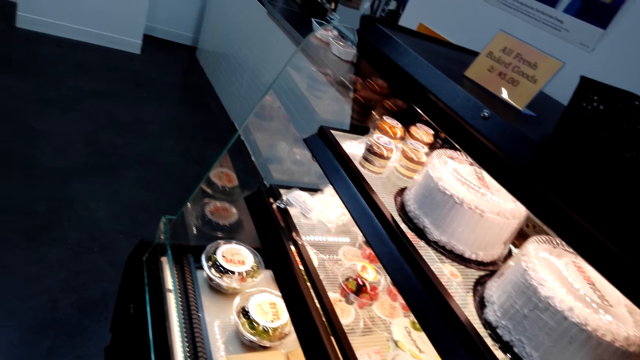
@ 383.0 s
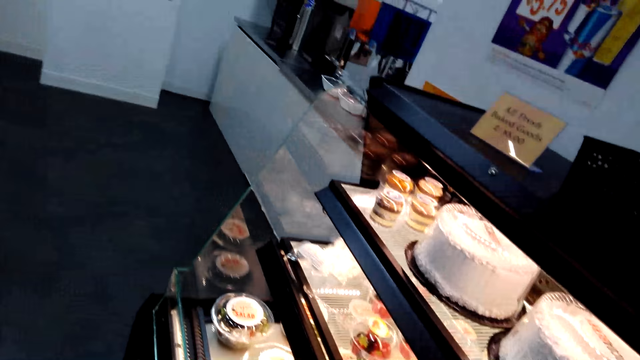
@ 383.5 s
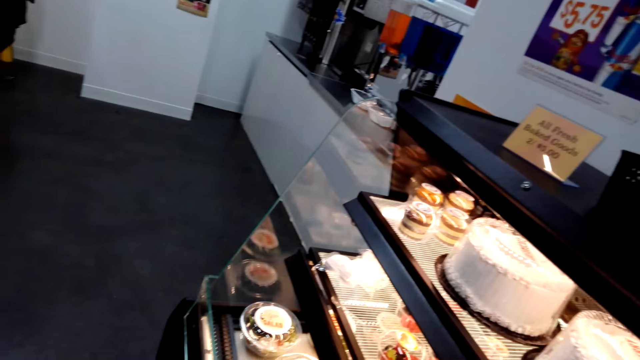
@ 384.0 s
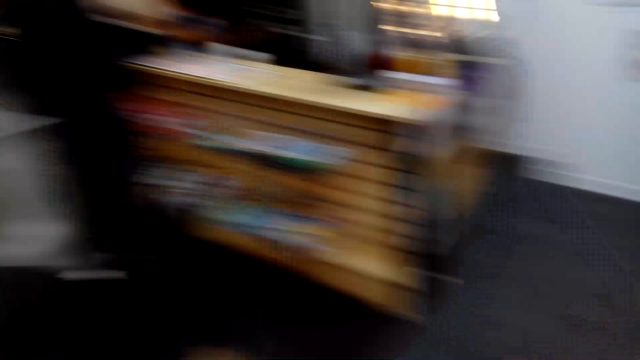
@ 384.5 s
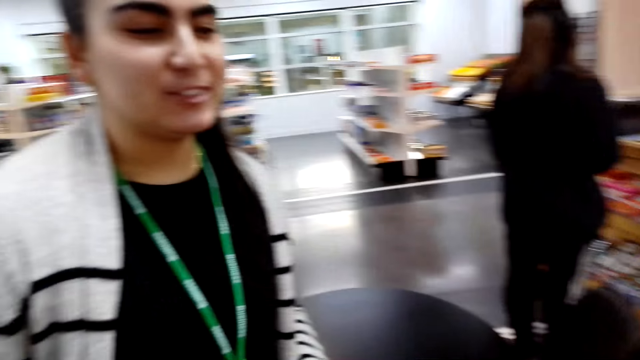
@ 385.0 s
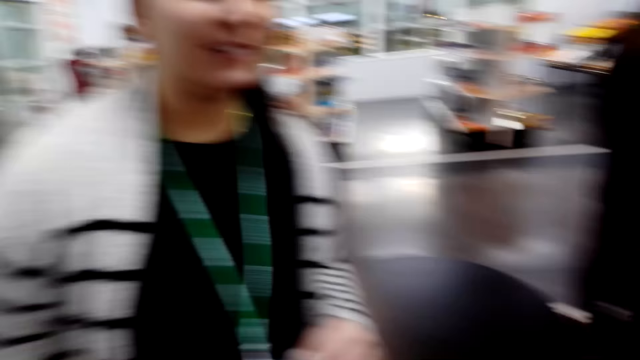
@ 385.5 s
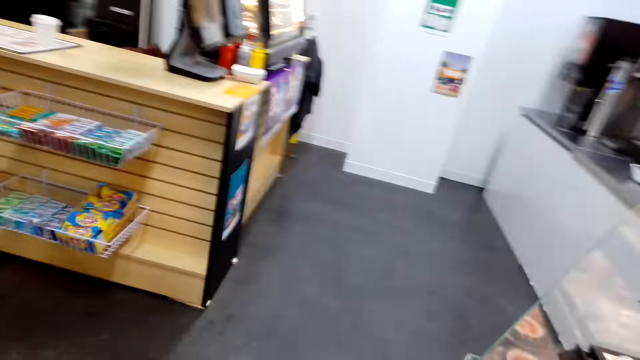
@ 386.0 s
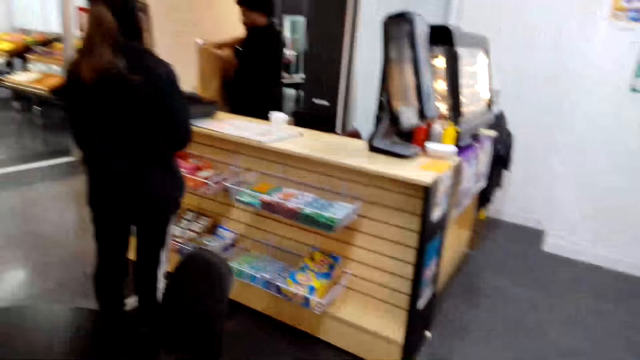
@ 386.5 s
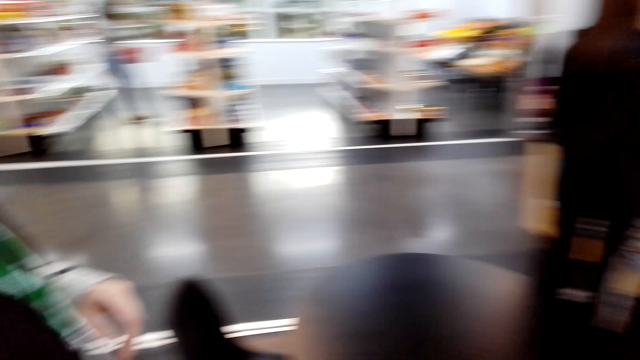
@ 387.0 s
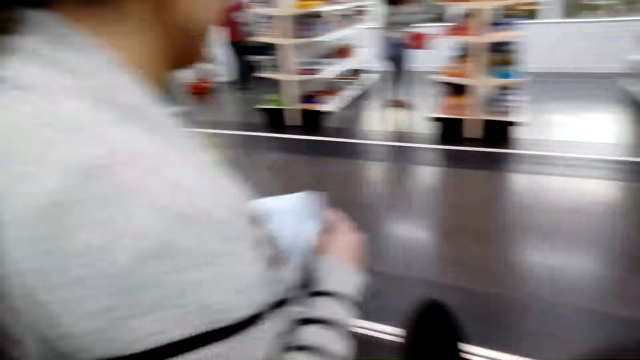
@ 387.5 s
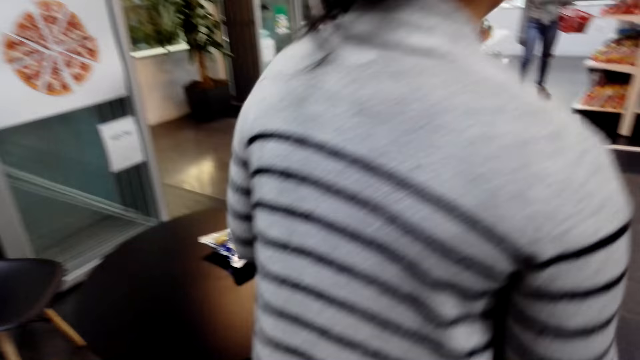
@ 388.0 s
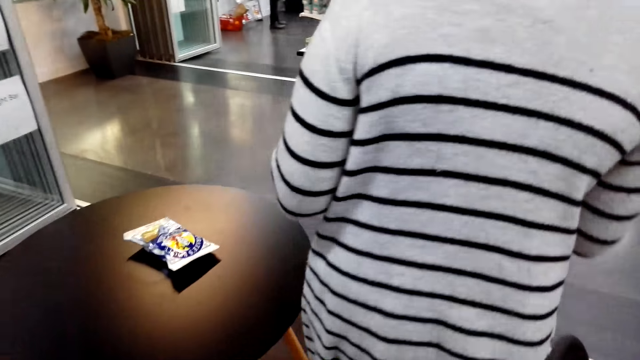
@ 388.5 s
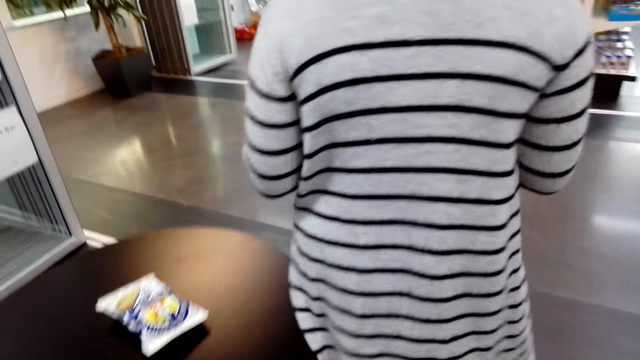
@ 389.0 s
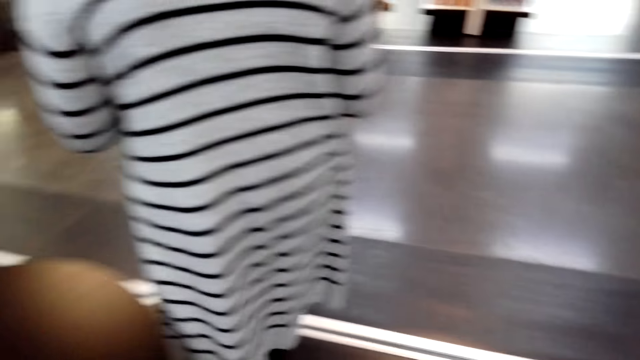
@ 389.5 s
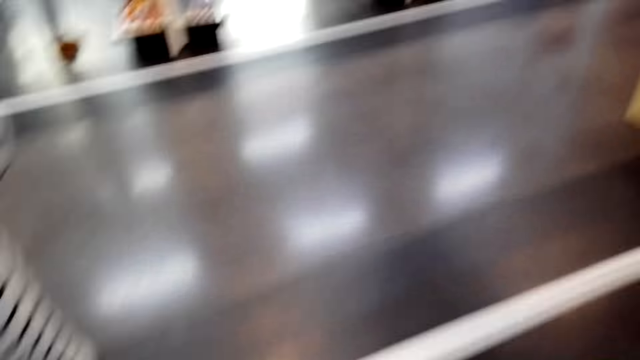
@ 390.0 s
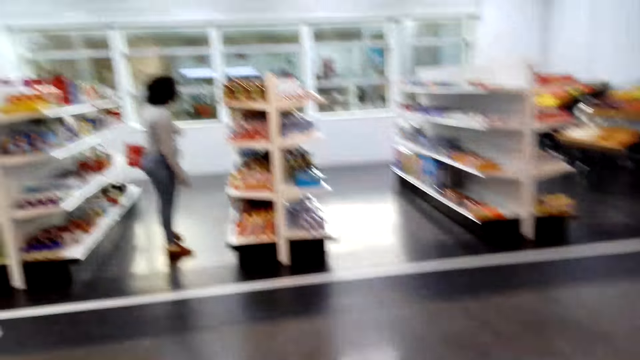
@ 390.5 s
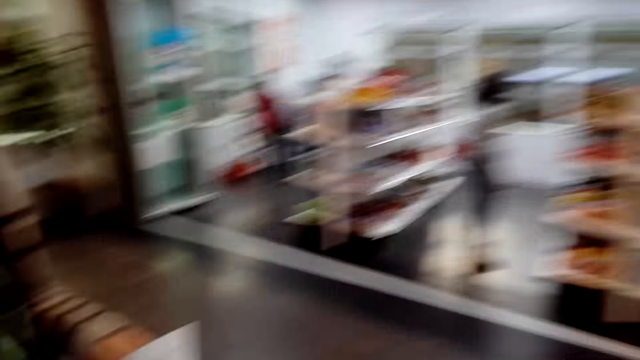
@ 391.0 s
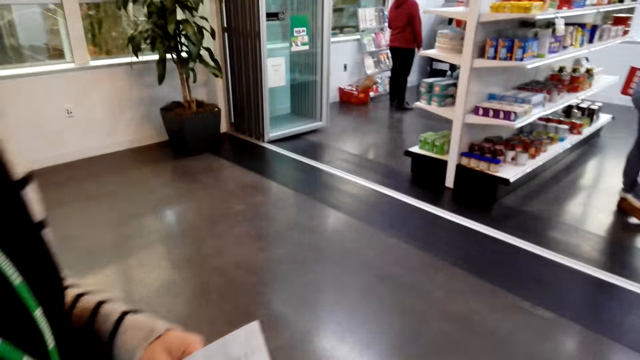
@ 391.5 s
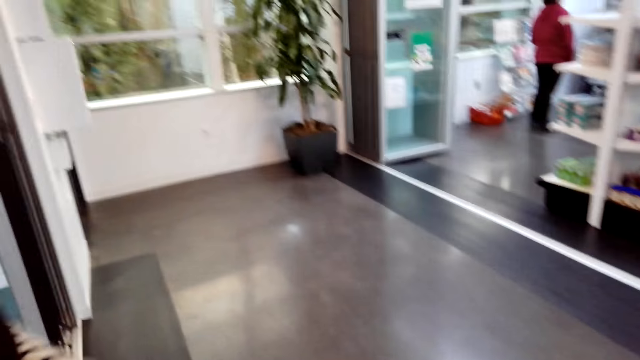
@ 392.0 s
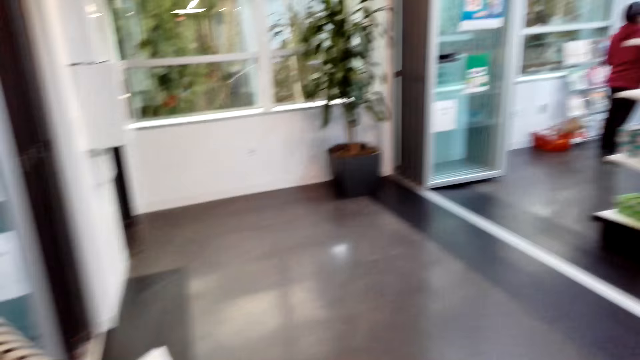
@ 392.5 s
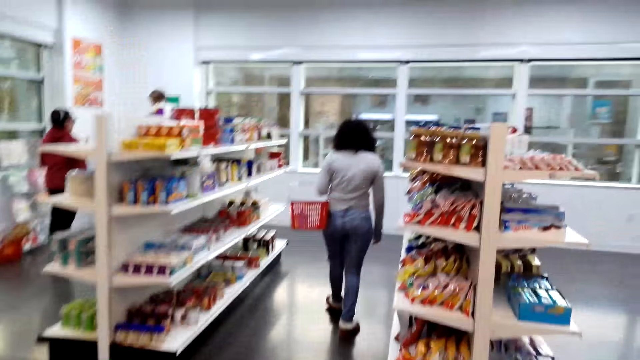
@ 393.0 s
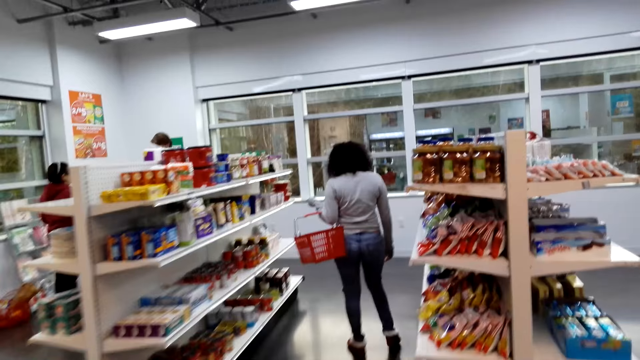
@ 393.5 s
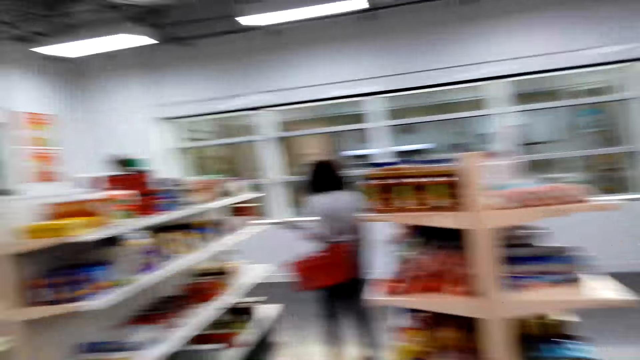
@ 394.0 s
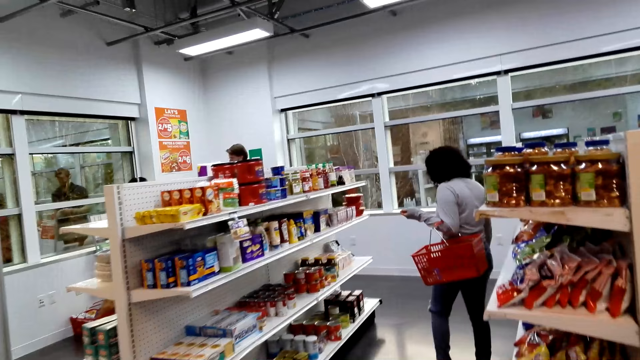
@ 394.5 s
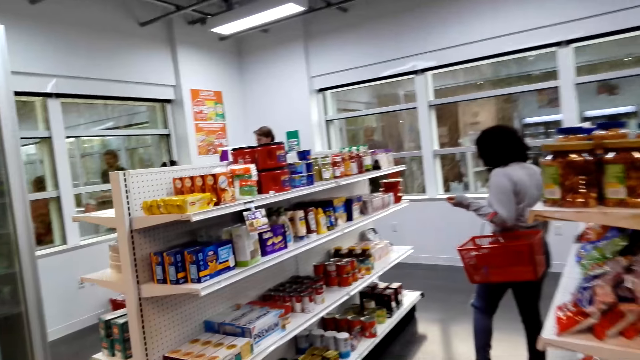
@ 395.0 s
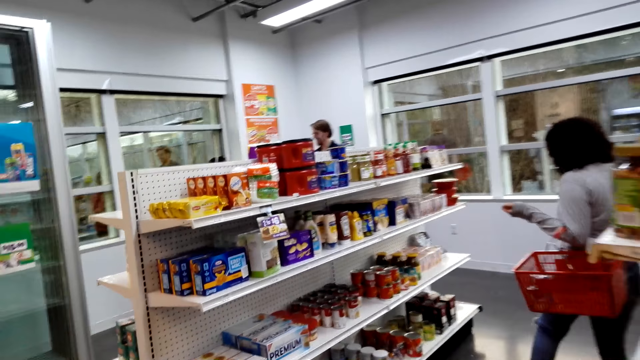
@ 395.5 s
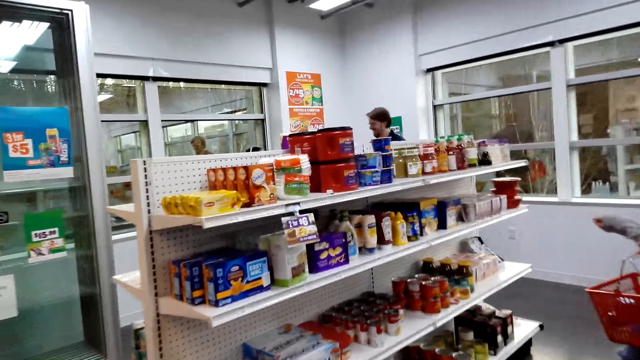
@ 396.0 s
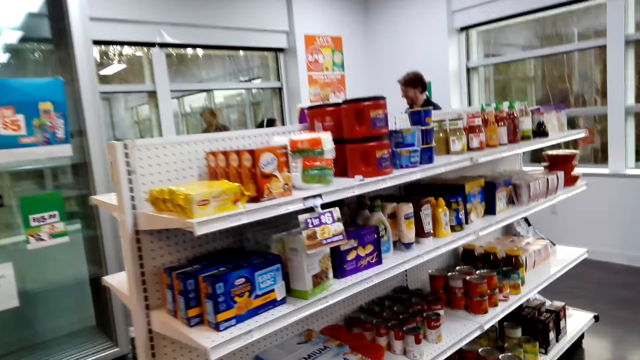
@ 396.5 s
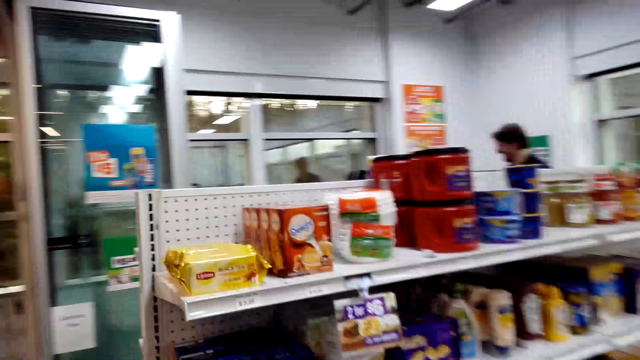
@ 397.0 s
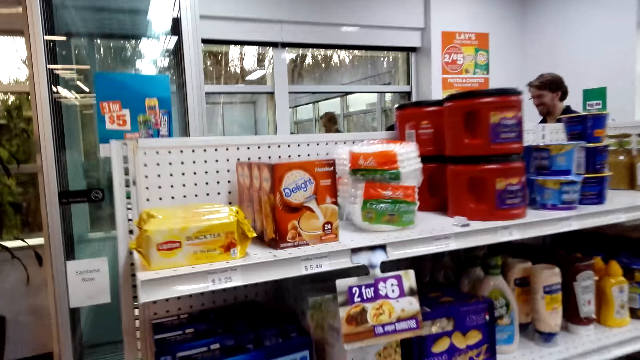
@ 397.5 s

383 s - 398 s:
A lady dialogues with the camera wearer. The lady takes the shopping list paper. A woman walks in the supermarket. The camera wearer walks in the supermarket. Another lady carries a shopping basket. A man looks at the shopping list.

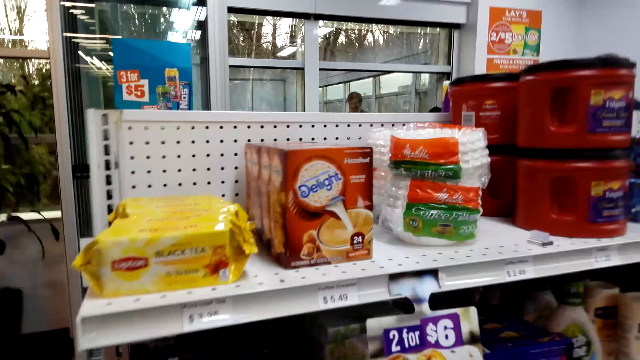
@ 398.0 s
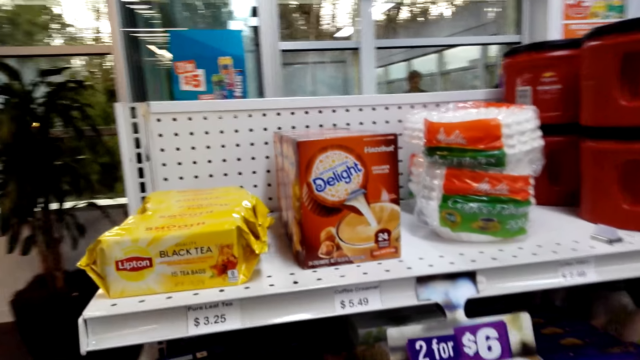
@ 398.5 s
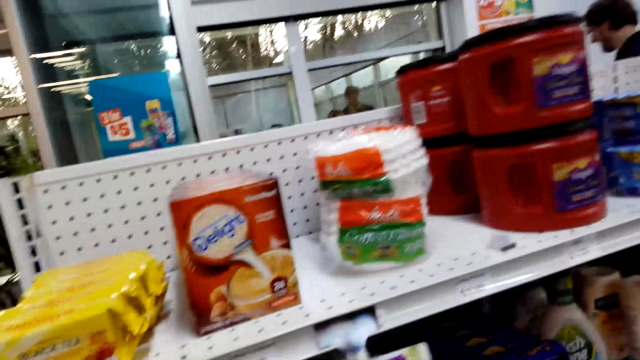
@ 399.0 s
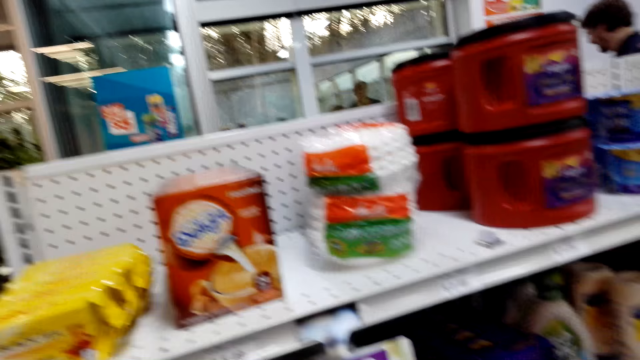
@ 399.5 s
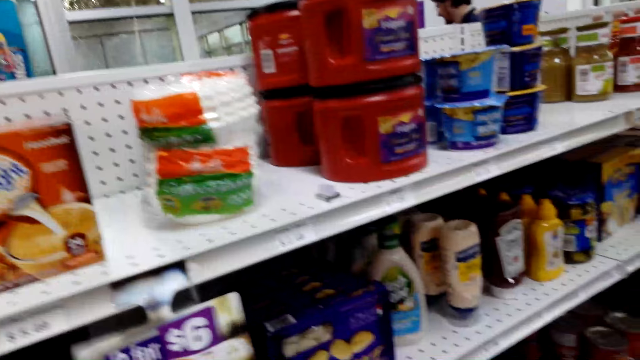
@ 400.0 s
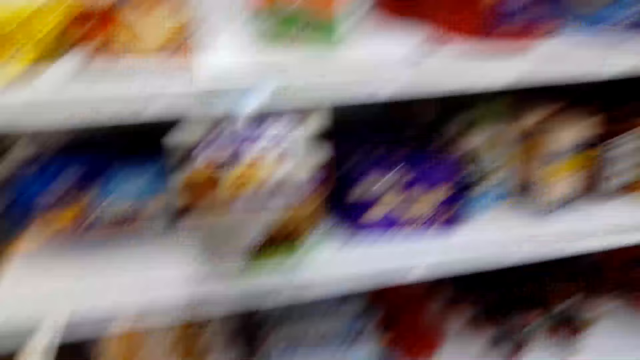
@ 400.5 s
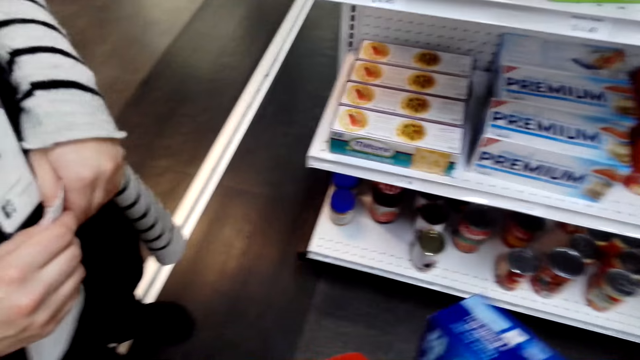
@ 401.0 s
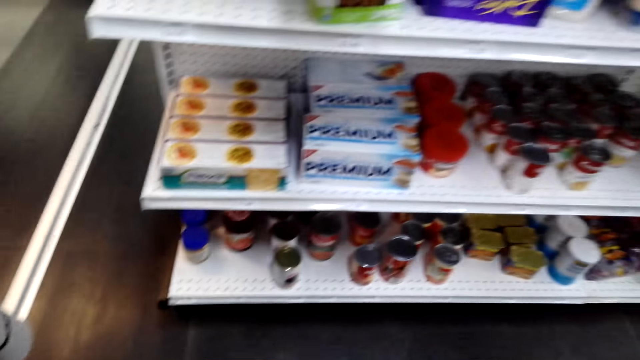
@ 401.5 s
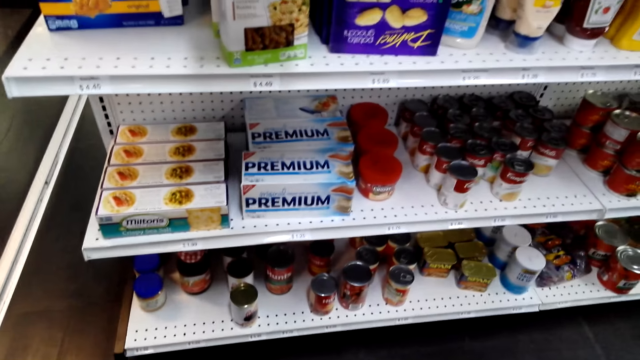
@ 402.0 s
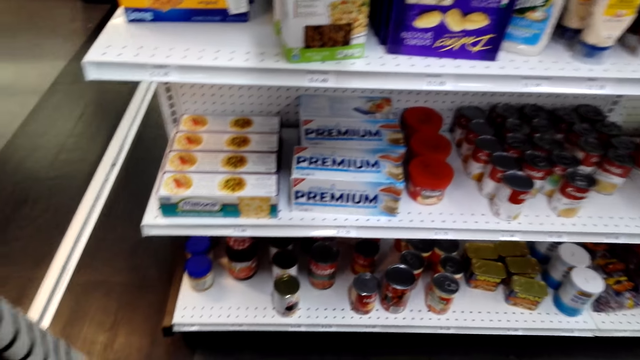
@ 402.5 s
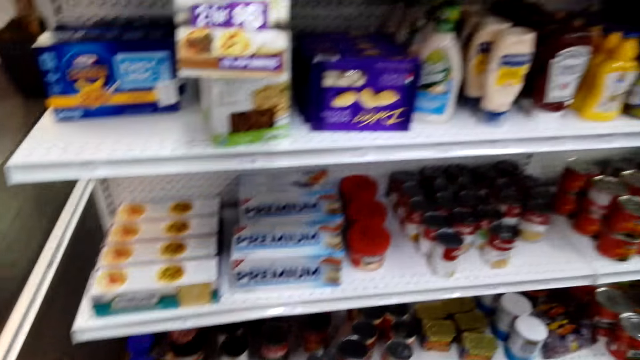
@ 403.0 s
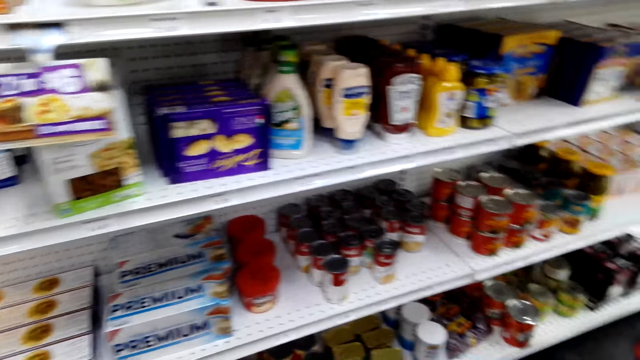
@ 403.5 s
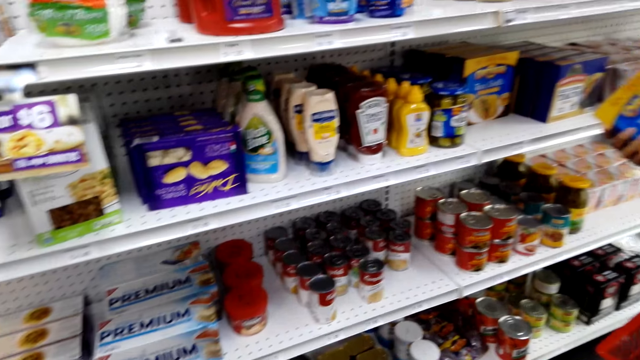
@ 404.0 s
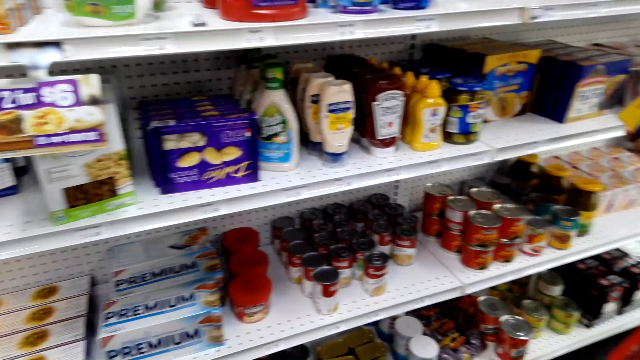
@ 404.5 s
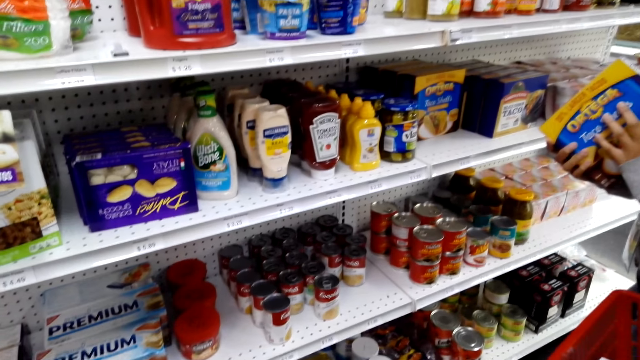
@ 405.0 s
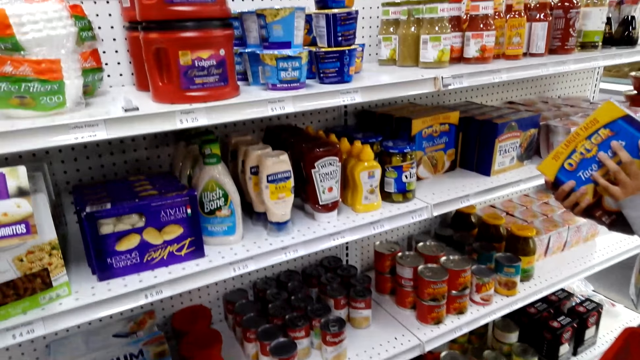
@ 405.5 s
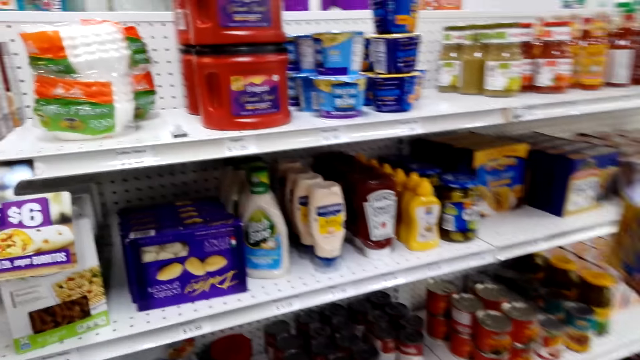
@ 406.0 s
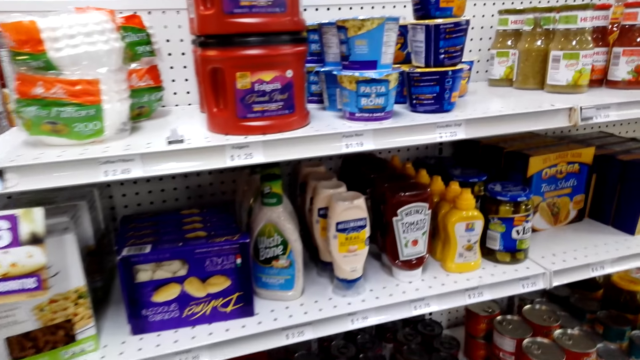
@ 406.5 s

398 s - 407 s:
The camera wearer looks at the items. A lady picks up something from the shelf. The camera wearer picks up an item.
